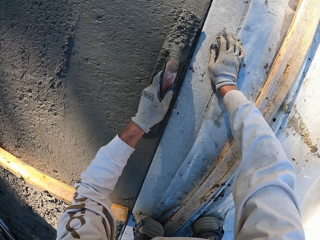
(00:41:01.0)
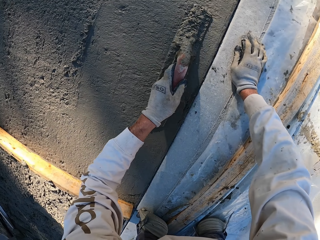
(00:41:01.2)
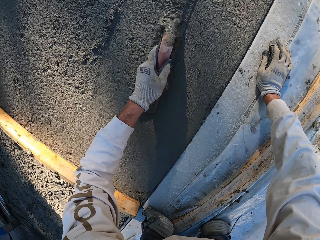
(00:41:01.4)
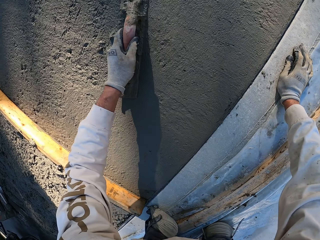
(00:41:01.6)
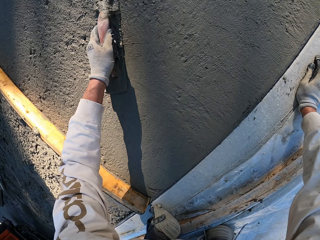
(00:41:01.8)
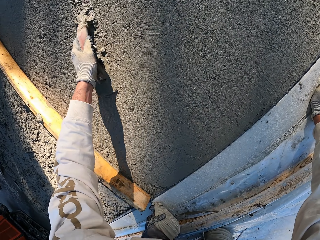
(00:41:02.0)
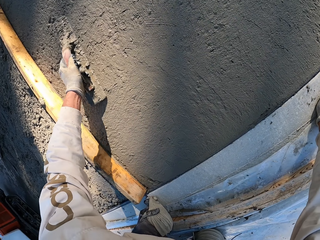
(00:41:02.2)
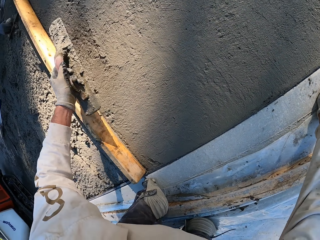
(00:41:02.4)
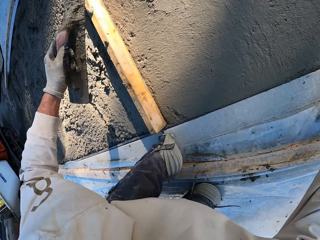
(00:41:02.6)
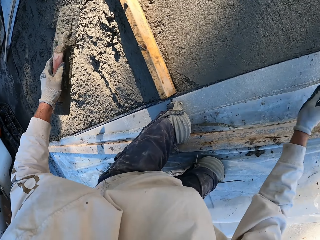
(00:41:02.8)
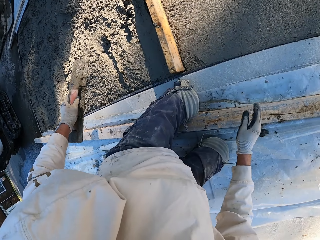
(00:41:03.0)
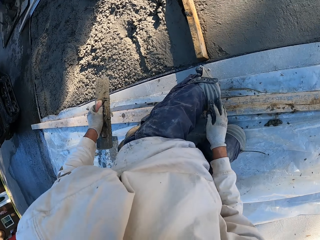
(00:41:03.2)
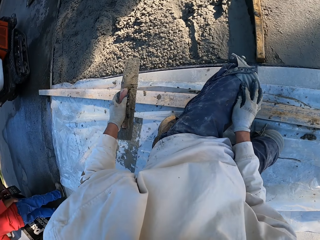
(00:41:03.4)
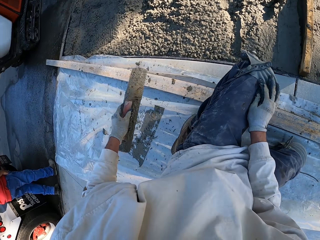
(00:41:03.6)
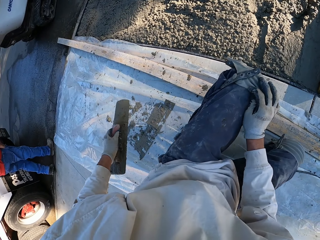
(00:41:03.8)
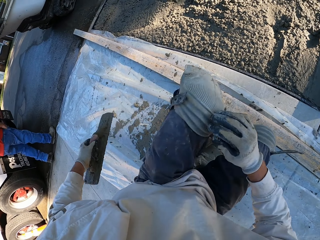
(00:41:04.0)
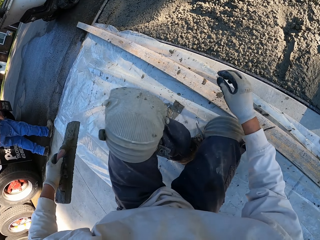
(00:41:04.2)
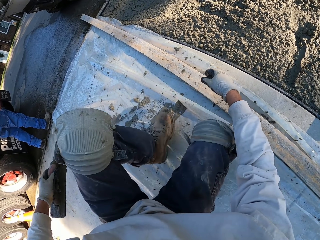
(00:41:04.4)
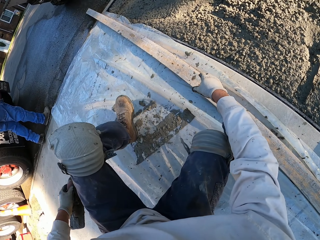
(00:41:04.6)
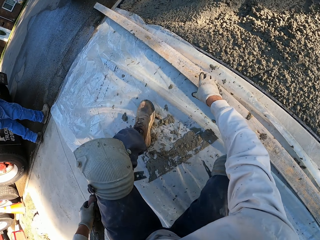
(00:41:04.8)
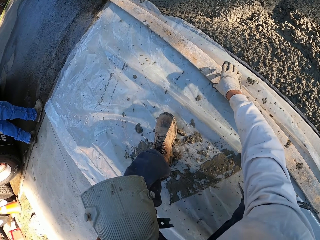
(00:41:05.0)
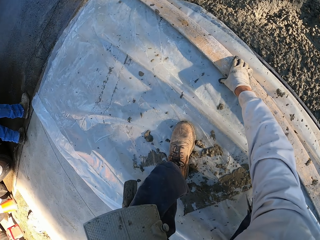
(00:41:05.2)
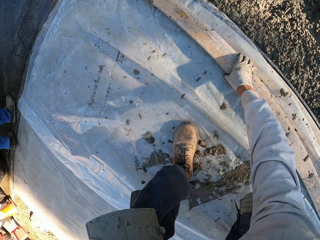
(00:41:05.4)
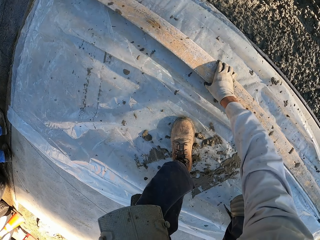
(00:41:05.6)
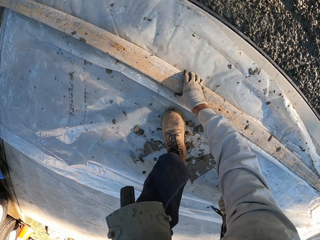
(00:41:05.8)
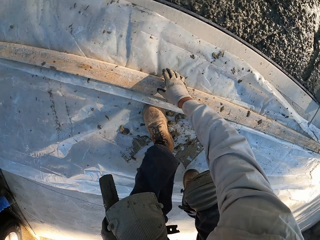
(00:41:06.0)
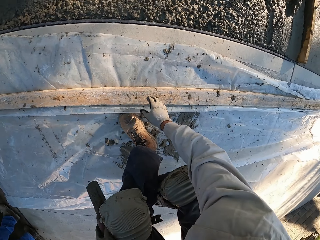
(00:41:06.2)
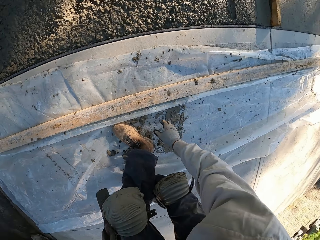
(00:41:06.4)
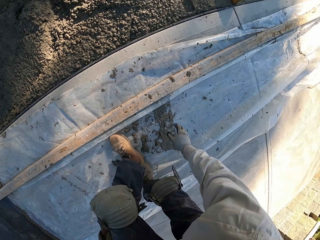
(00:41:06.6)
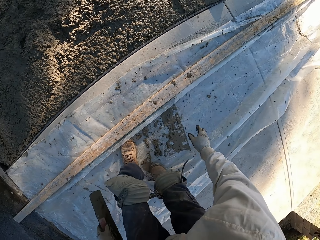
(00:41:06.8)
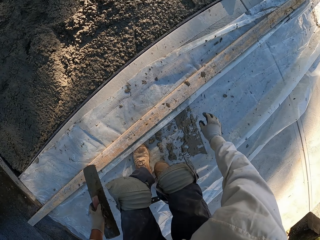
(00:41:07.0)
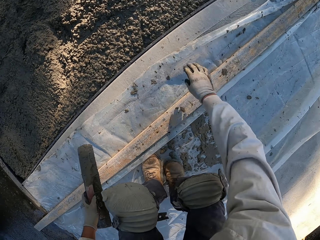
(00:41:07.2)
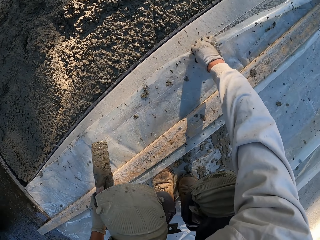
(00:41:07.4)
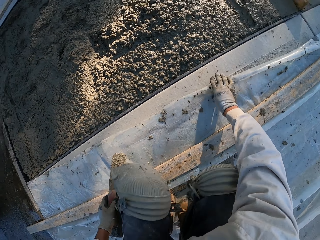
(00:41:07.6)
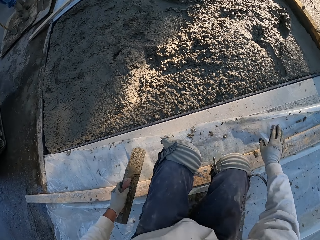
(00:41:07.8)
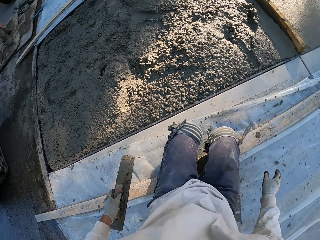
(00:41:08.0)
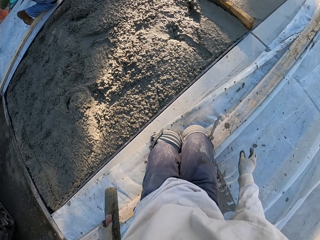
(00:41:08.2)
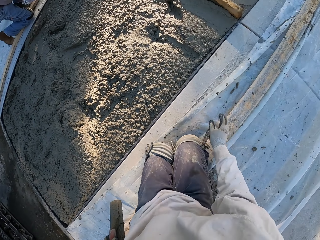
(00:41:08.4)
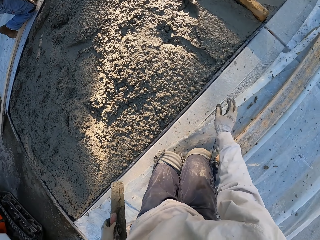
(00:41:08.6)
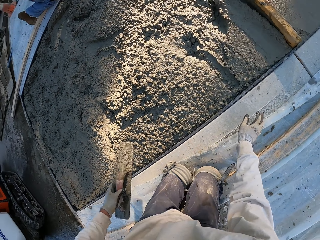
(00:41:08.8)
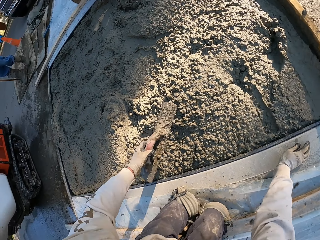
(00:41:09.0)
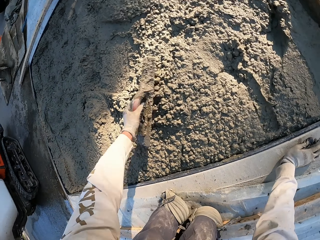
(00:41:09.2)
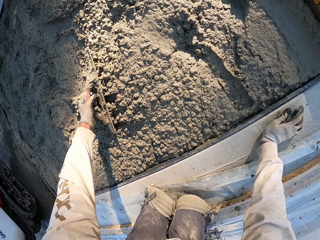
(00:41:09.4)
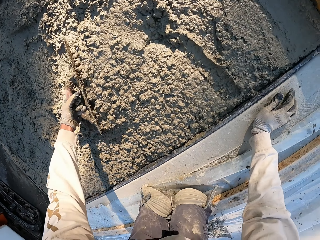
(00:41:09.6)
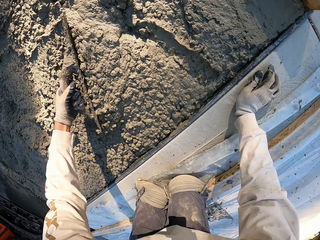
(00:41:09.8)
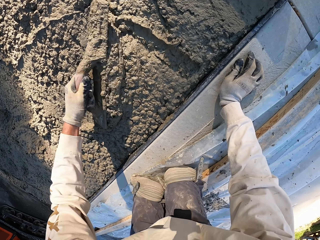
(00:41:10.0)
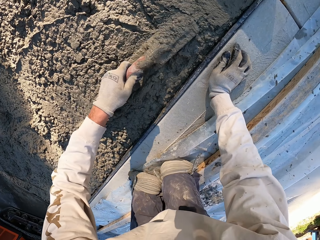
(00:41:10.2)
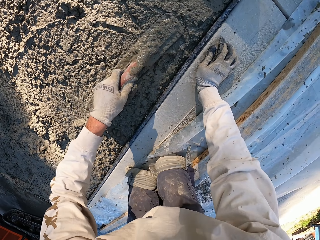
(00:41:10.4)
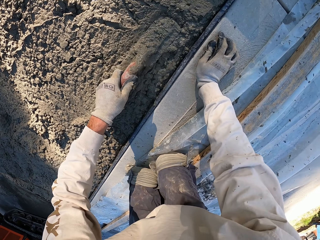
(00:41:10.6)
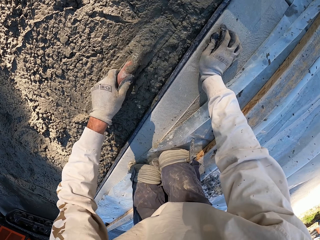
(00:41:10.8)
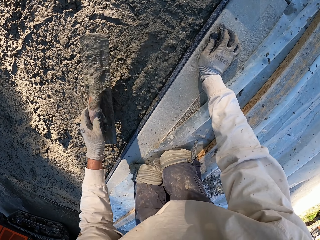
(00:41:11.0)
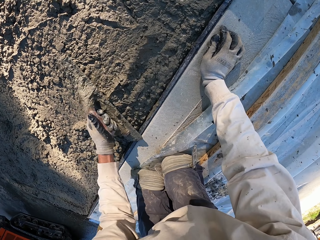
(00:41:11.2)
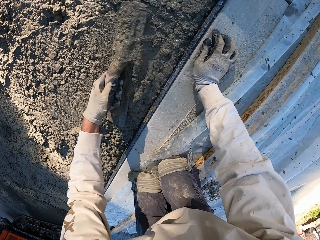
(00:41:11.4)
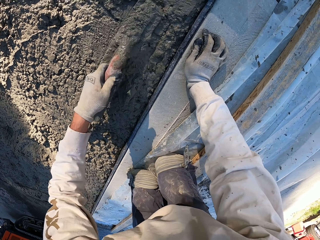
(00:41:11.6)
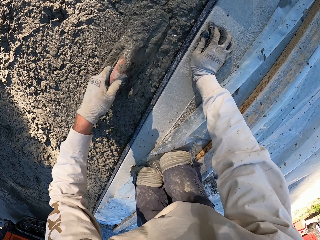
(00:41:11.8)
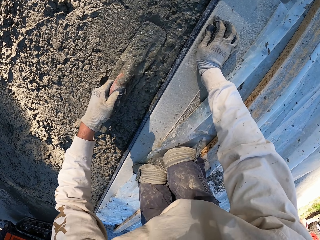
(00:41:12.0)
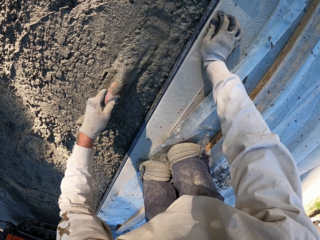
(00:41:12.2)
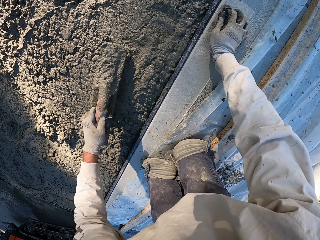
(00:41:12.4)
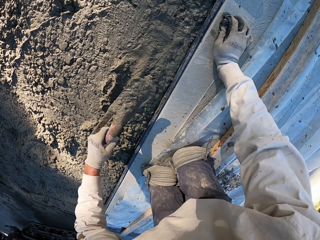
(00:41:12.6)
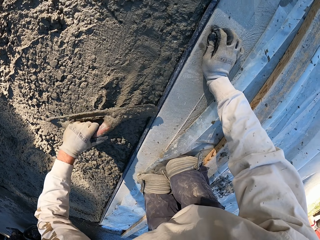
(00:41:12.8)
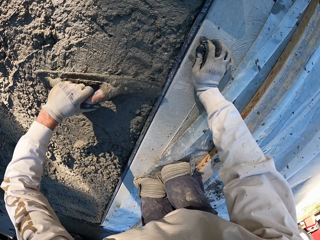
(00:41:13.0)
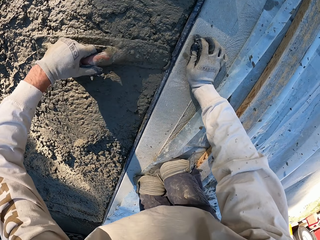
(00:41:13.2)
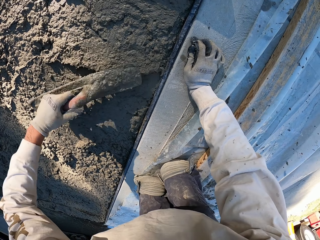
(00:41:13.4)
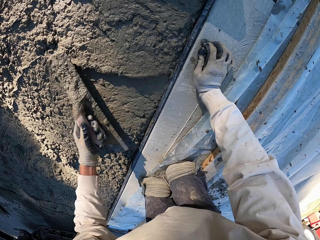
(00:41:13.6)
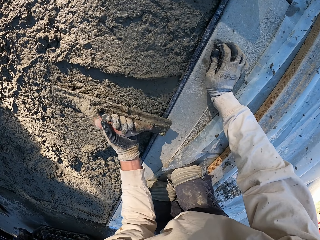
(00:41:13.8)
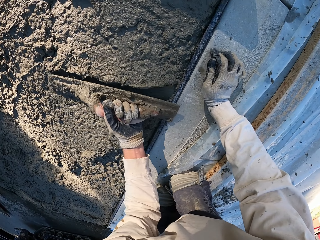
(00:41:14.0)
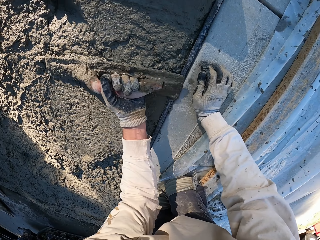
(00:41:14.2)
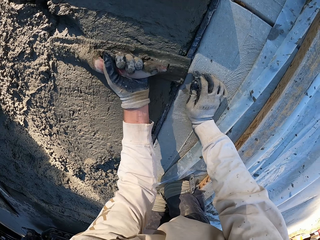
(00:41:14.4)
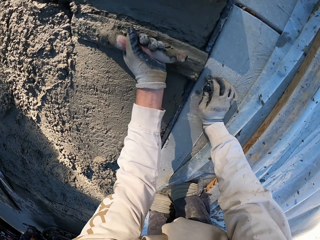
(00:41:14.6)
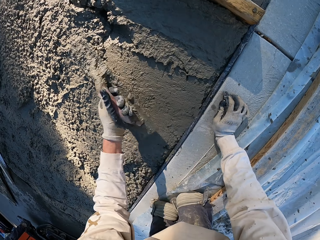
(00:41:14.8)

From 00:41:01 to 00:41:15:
The camera wearer fixes the left knee pad. They move, put aside the wood and kneel down. They fold a plastic paper. They plaster with a concrete float. They align the concrete using the float tool.

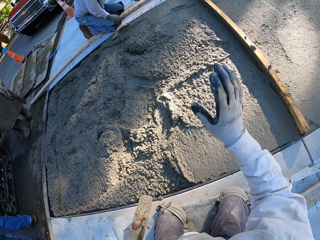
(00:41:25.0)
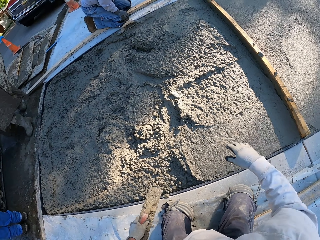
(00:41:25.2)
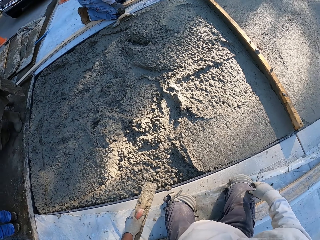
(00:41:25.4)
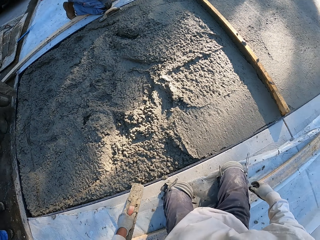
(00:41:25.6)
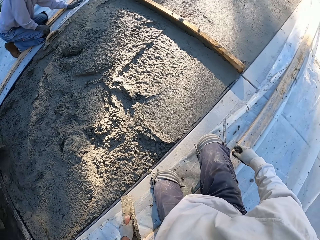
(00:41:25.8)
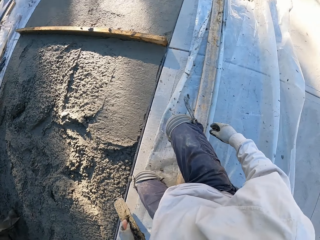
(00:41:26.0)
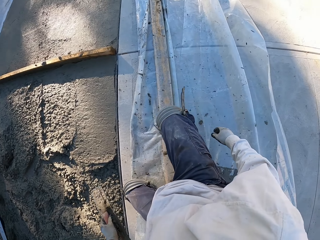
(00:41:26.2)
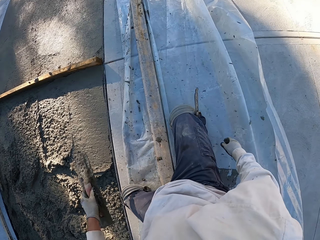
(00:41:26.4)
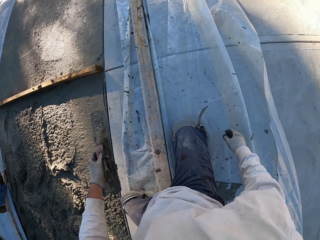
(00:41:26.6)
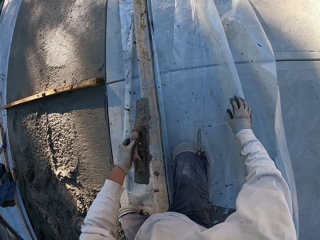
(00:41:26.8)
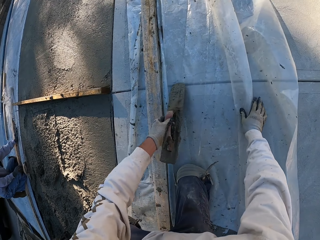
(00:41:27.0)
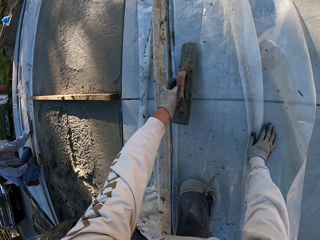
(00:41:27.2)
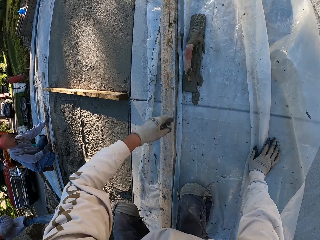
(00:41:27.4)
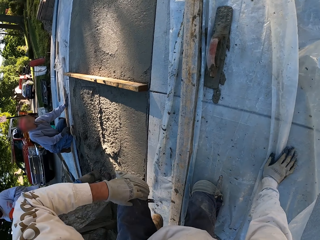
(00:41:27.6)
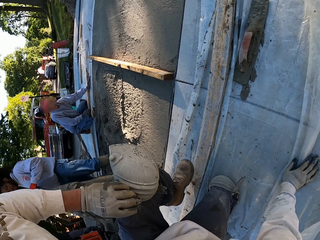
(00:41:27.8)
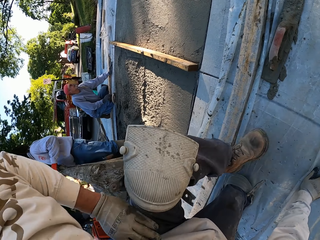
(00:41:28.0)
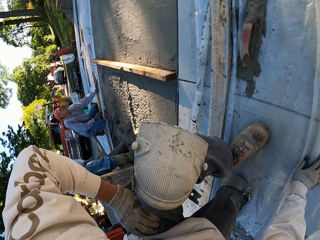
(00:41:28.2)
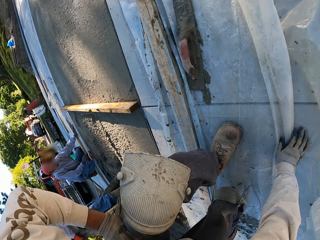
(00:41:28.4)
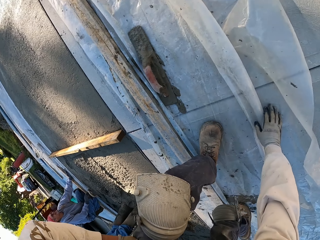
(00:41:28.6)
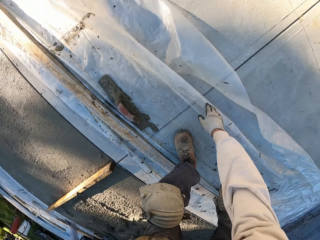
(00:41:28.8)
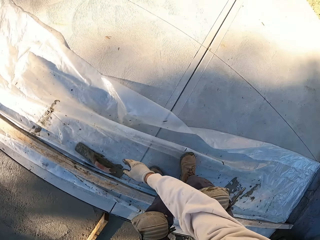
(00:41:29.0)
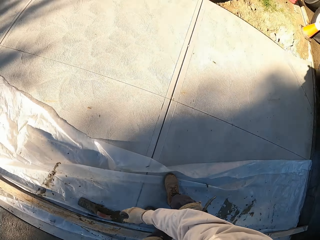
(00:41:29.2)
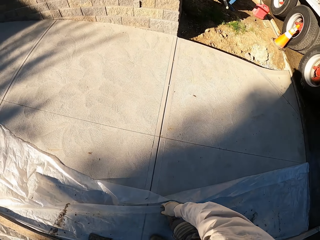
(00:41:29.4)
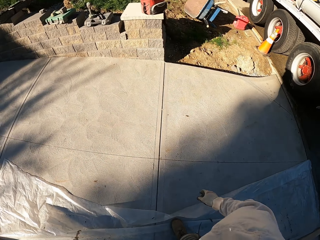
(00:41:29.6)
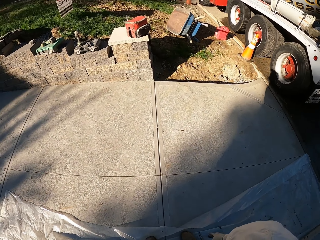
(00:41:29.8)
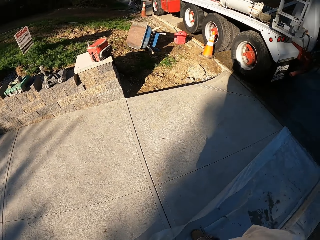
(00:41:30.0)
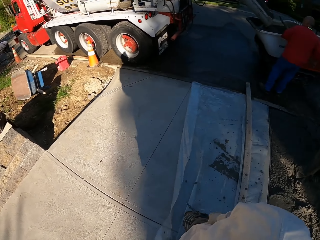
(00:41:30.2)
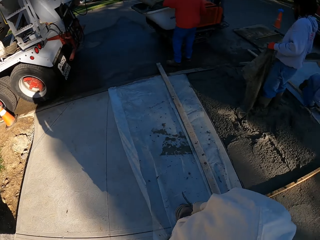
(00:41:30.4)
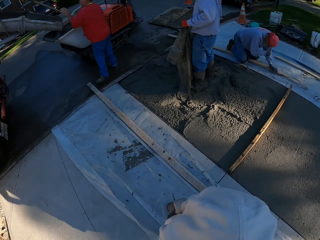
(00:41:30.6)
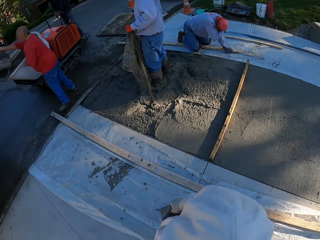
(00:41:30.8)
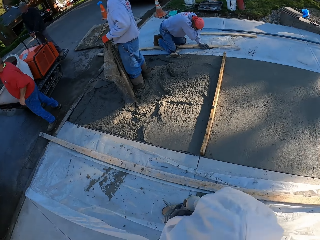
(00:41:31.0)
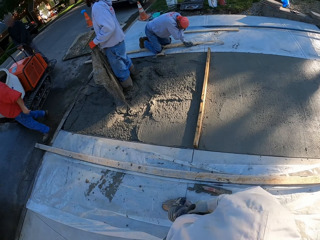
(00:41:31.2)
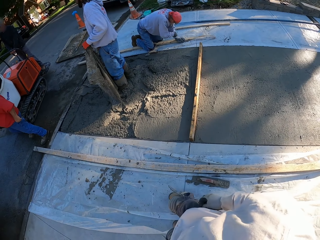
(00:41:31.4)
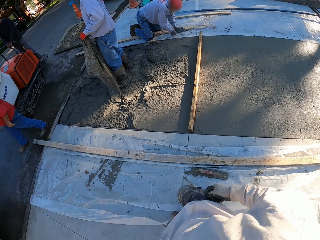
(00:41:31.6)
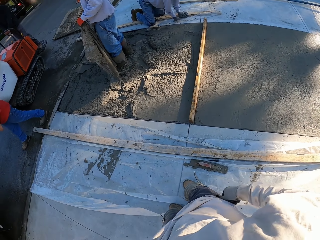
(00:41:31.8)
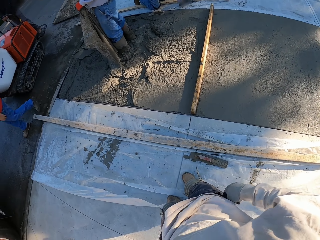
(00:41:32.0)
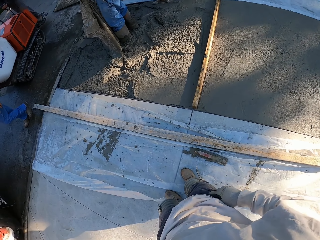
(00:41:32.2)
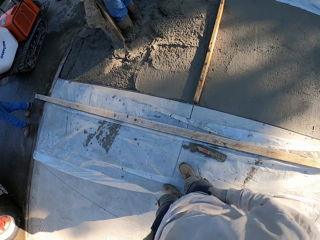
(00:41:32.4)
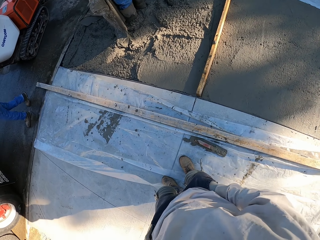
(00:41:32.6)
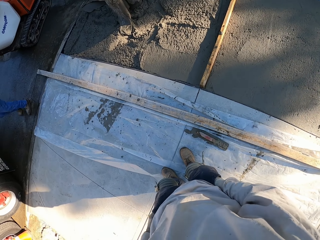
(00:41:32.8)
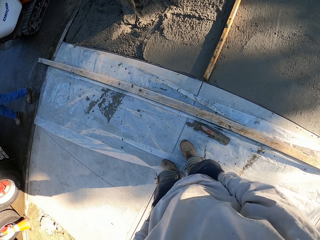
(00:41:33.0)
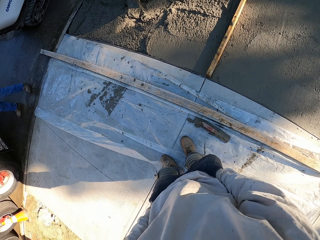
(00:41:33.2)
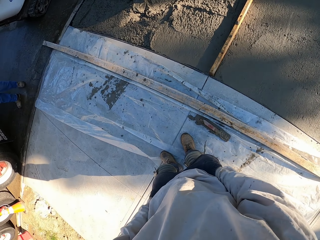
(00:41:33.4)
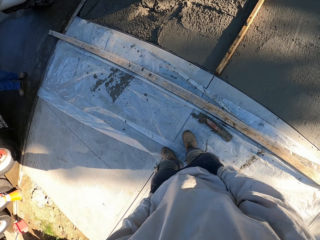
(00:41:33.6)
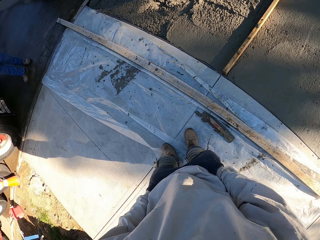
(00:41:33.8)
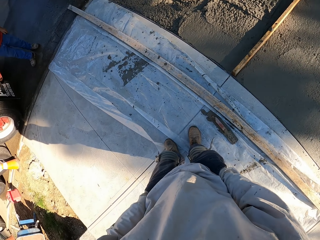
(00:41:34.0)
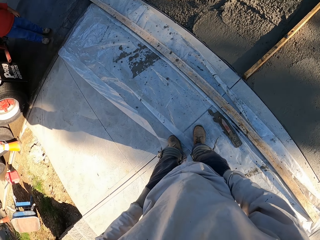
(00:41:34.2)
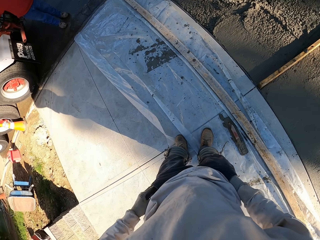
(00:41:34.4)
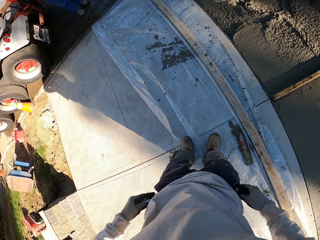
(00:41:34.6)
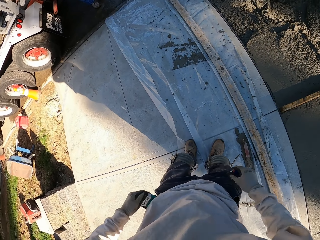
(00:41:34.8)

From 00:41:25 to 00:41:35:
The camera wearer moves the right hand. They move, throw the concrete float on a plastic paper, stand up and turn. They put hands in the pocket.
